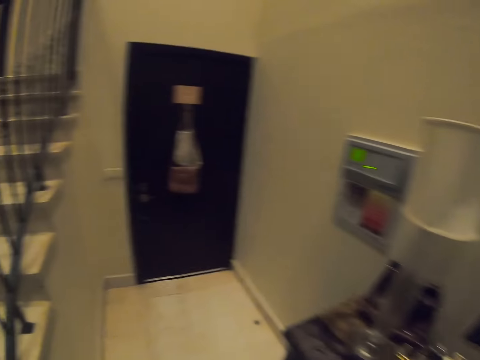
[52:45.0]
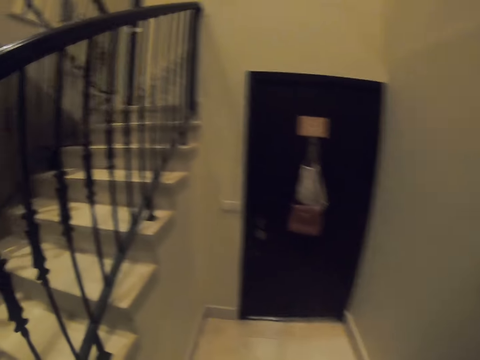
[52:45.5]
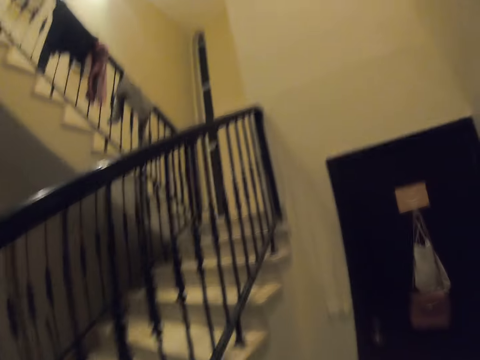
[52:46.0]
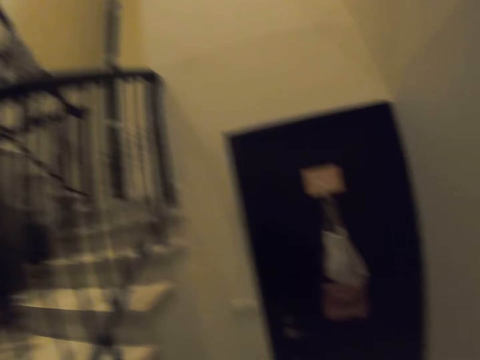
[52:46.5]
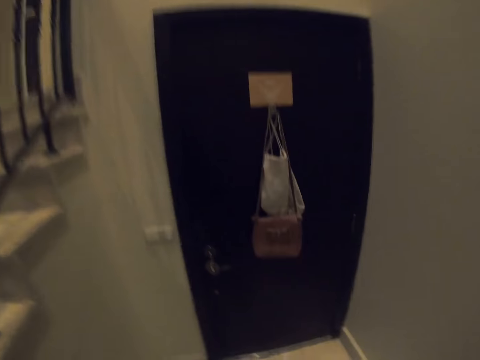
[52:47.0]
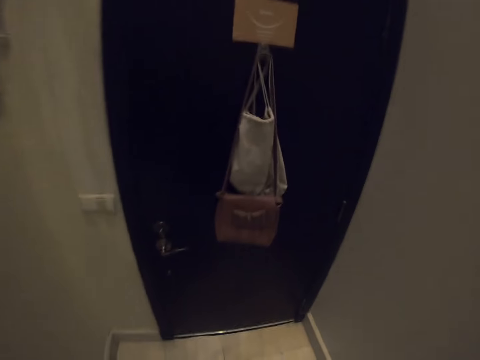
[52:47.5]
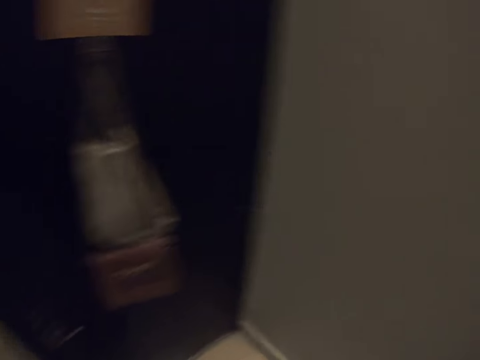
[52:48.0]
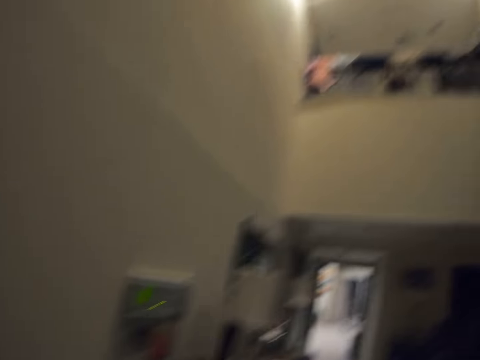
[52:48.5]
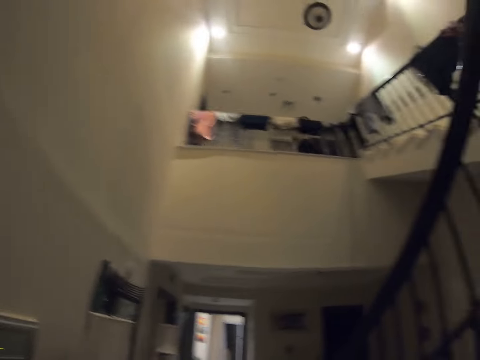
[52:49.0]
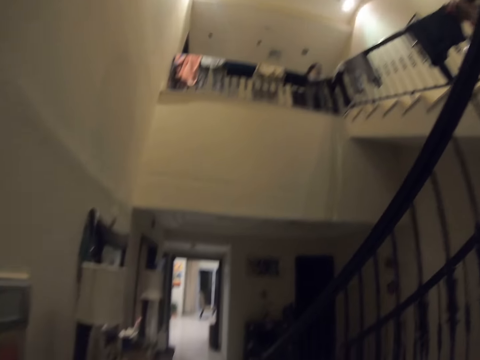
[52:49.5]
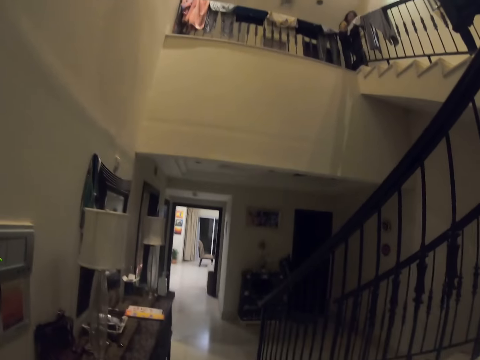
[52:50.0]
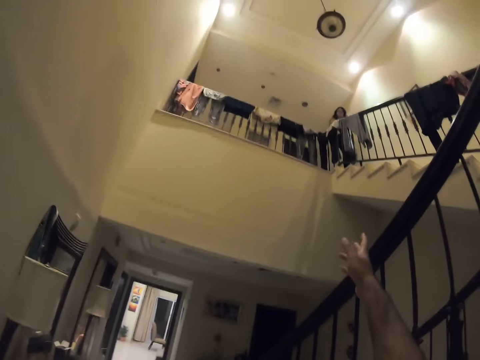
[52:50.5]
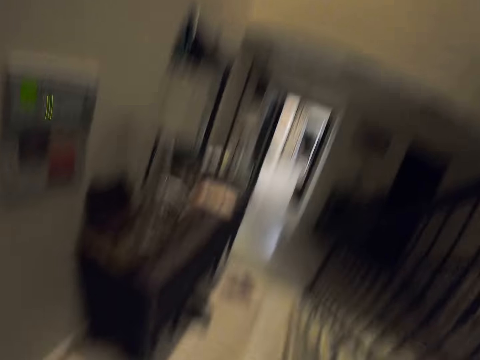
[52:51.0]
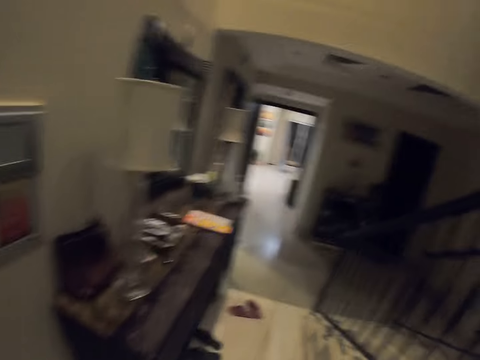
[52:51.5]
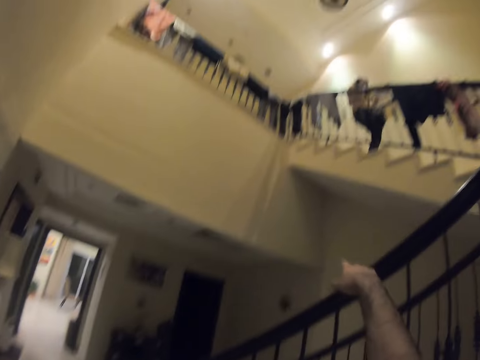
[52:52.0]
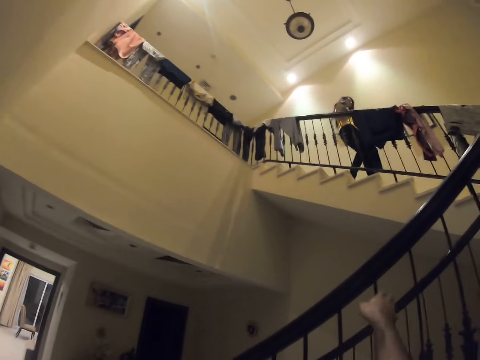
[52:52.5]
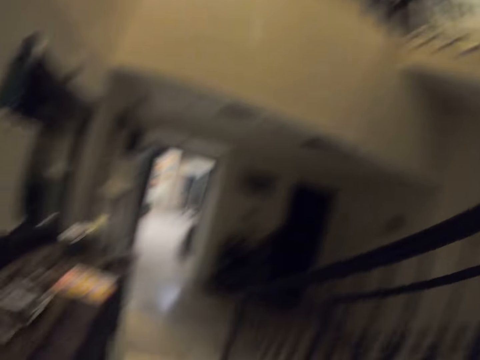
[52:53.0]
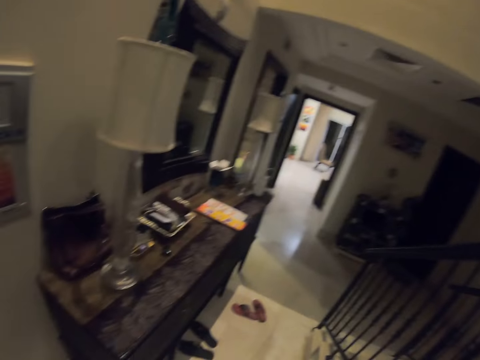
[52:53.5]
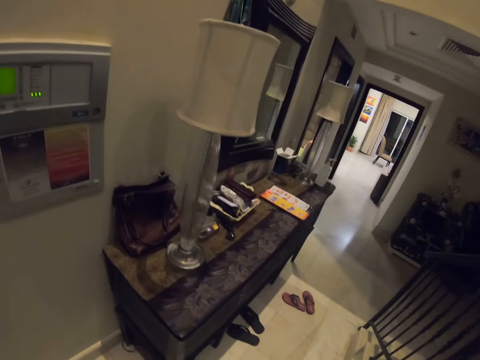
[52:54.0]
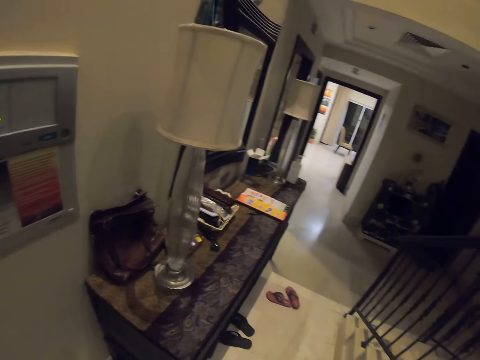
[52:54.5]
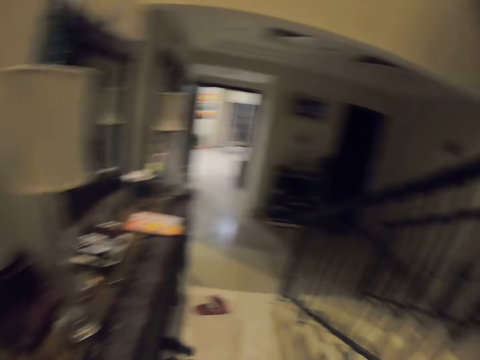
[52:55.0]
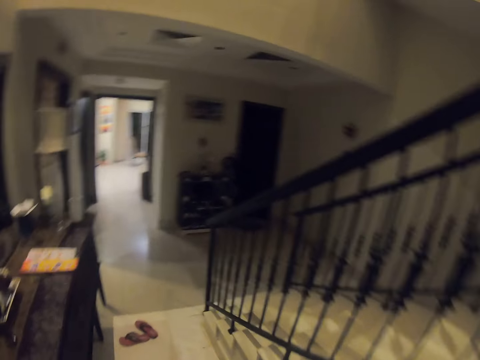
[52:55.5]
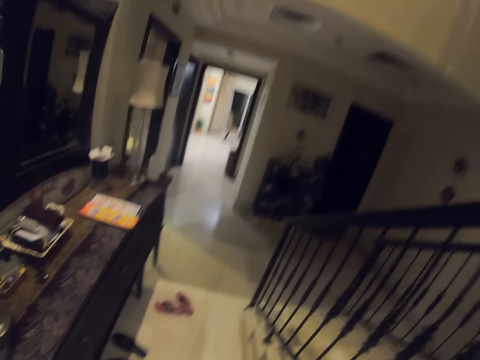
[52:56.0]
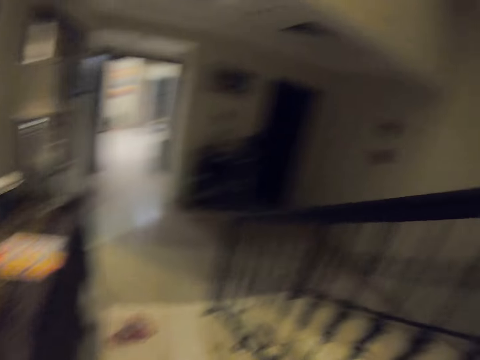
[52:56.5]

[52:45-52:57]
The camera wearer looks around the house. They walk around. A woman descends from the stairs. The camera wearer walks around.

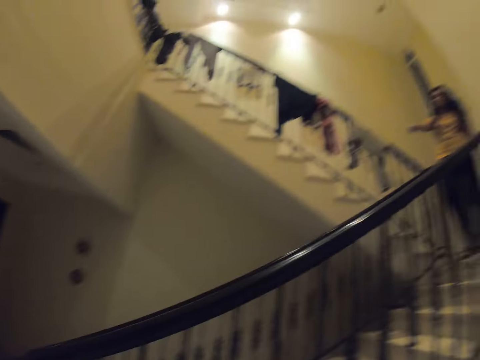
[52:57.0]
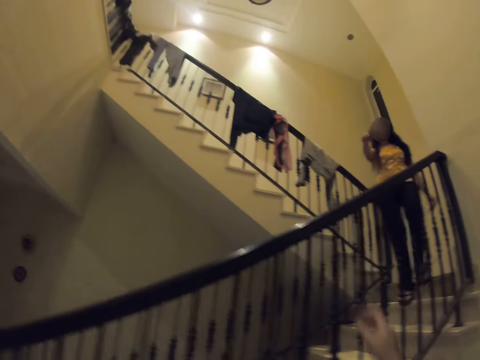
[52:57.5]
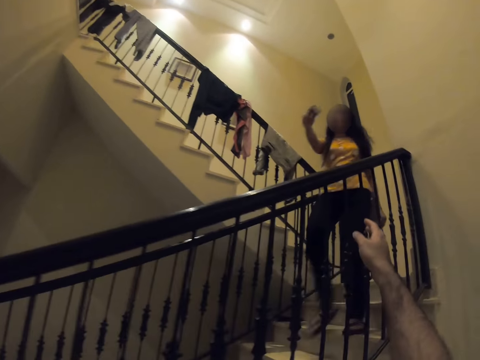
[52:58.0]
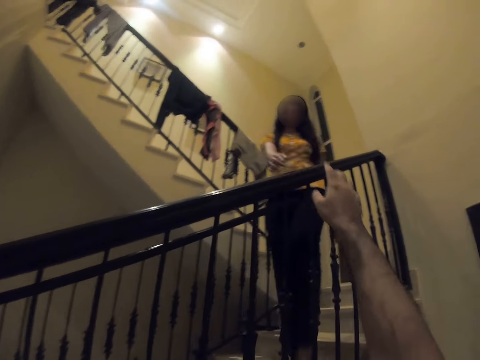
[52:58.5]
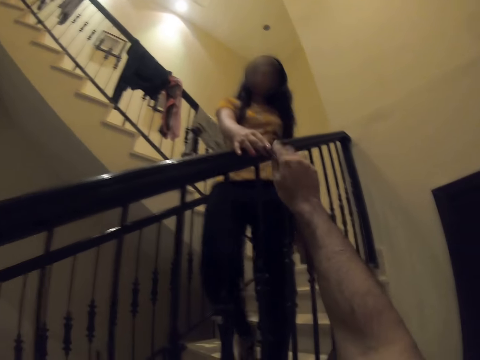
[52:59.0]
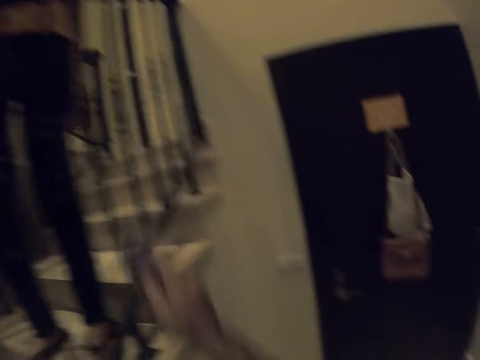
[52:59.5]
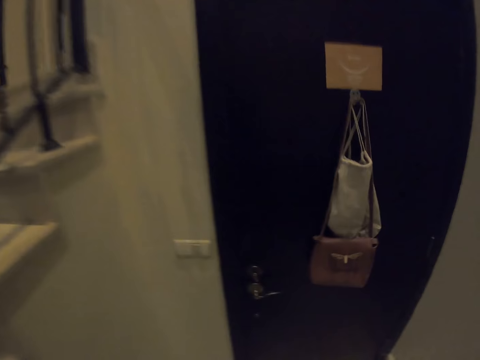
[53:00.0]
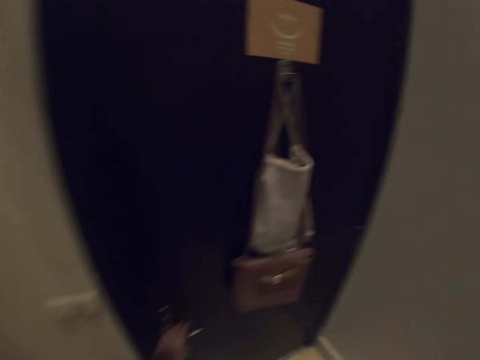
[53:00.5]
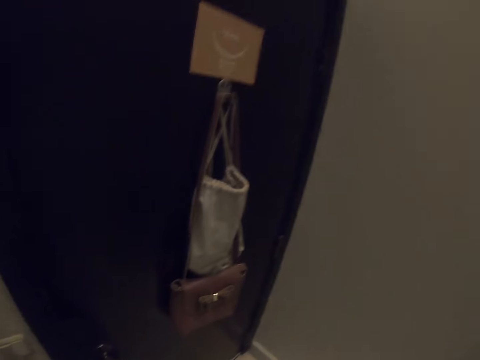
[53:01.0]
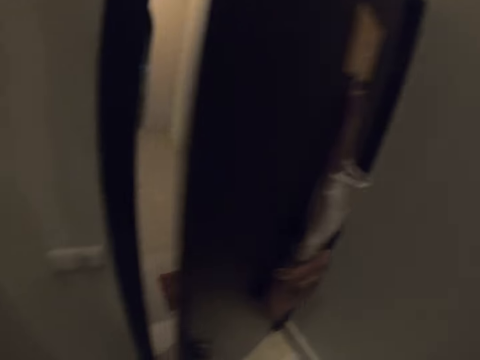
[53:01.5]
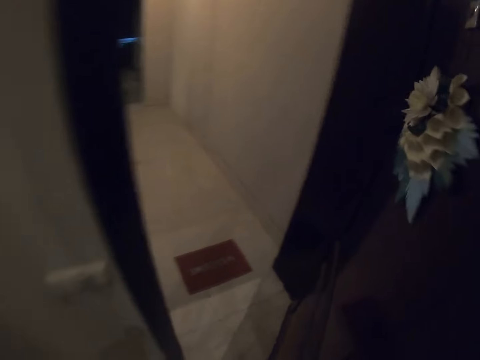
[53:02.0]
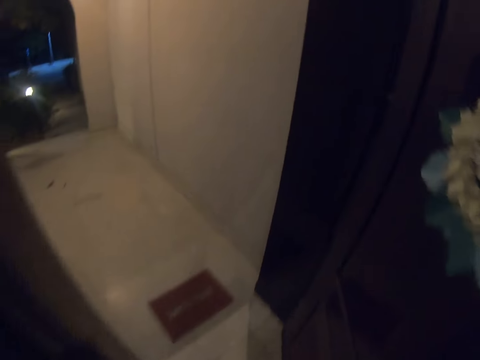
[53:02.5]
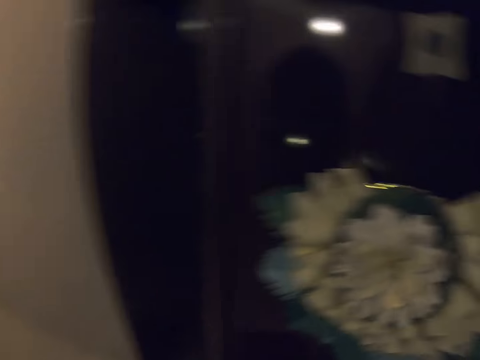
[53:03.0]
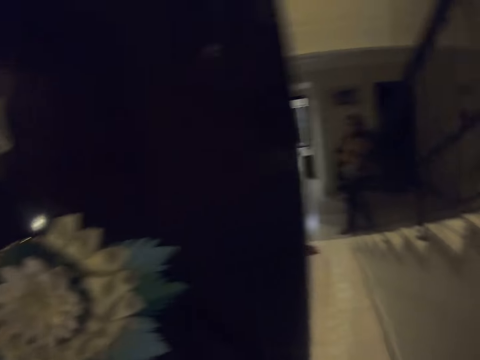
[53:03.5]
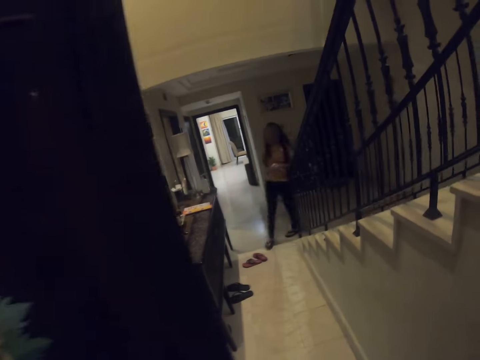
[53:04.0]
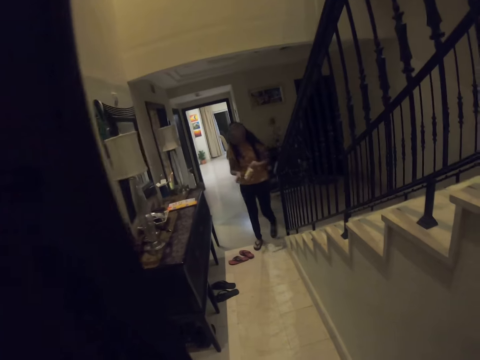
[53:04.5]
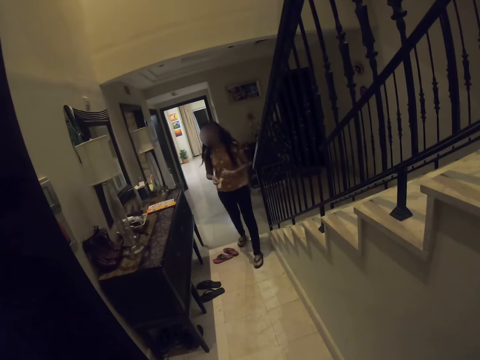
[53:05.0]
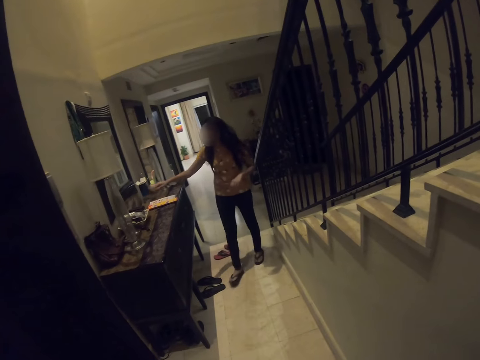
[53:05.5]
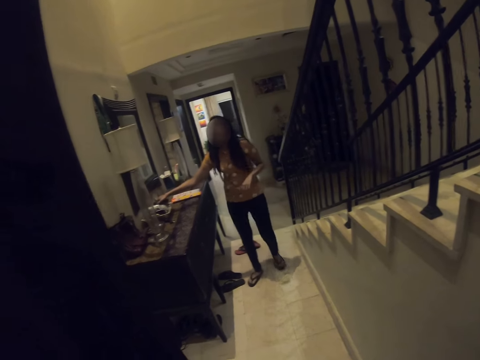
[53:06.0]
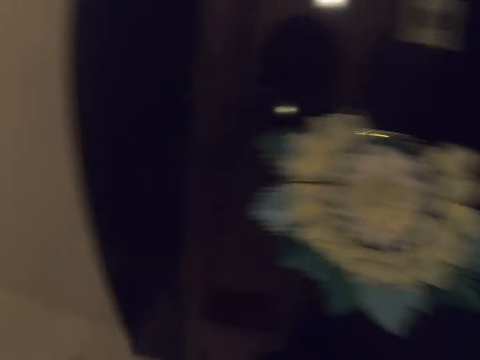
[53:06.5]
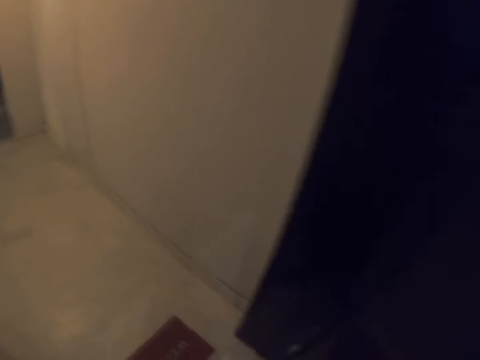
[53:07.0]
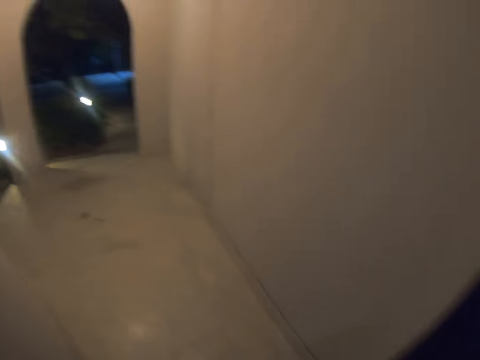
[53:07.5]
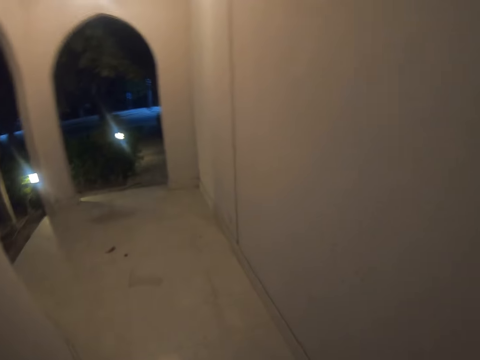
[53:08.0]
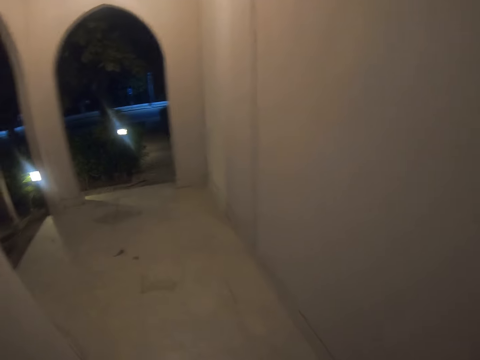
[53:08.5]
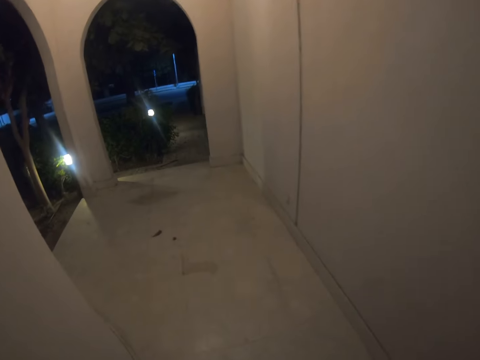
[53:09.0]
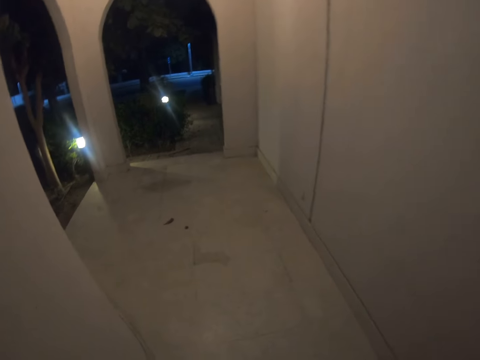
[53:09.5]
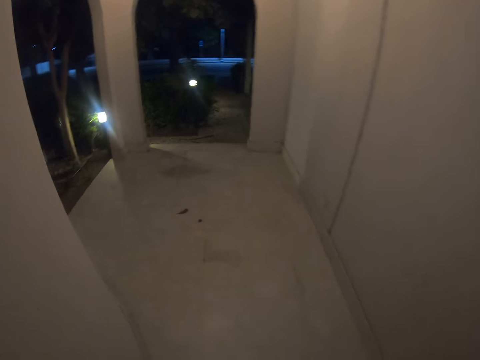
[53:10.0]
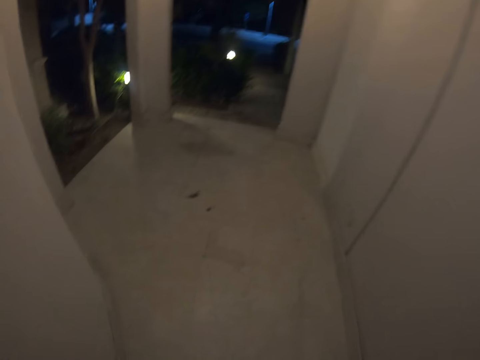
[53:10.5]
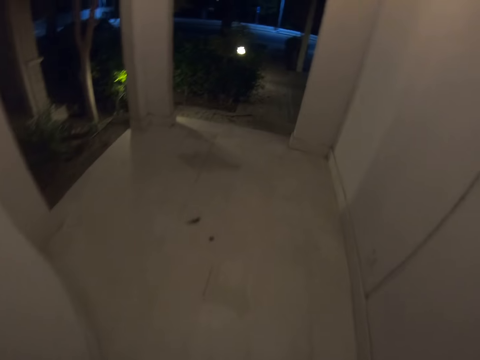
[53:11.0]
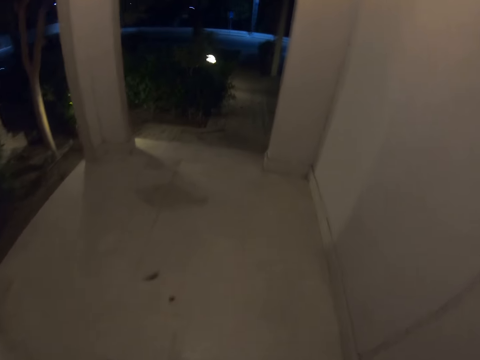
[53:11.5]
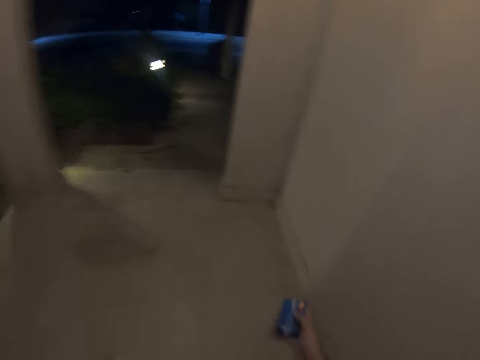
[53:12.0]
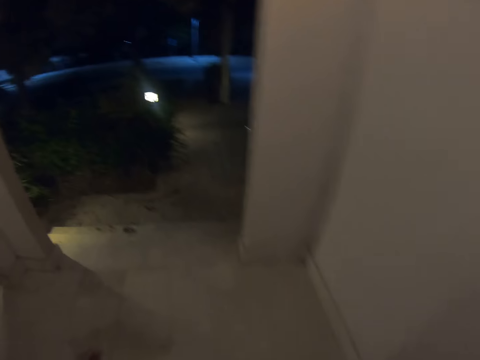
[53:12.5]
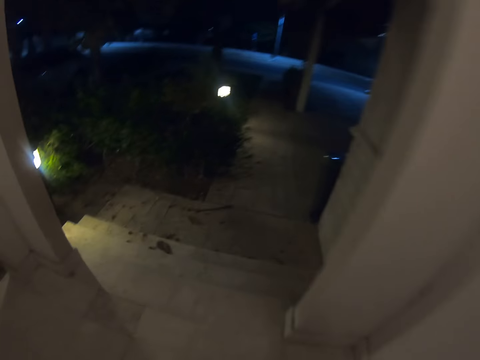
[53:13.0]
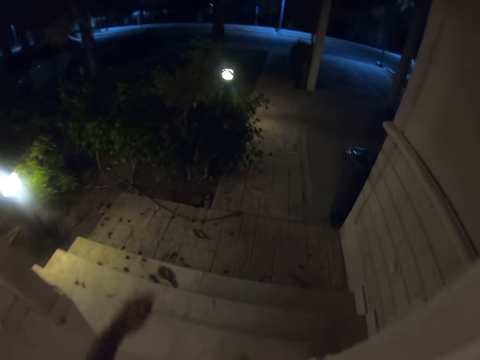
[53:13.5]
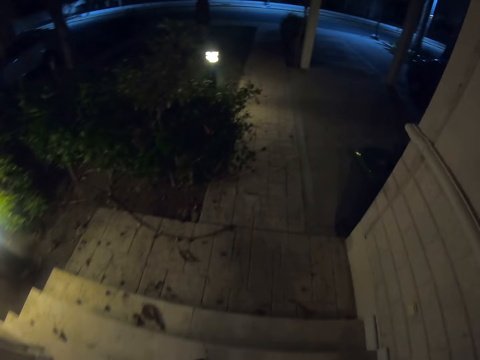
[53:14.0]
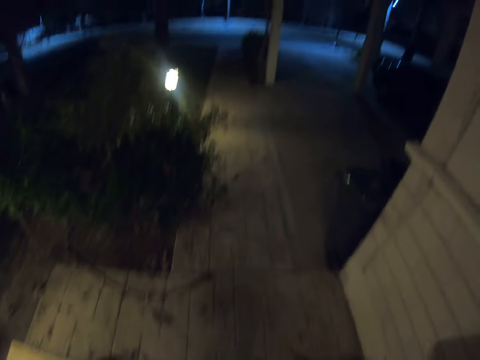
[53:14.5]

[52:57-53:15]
A woman gives something to the camera wearer. The camera wearer walks around. They open the door. They come out of the house. They walk around. The woman puts something on the table. The camera wearer walks around.
